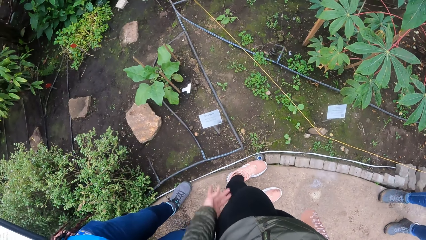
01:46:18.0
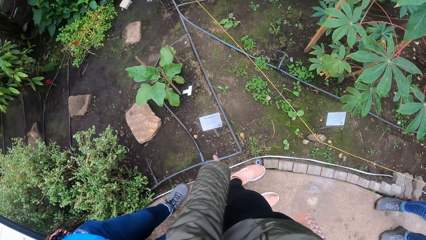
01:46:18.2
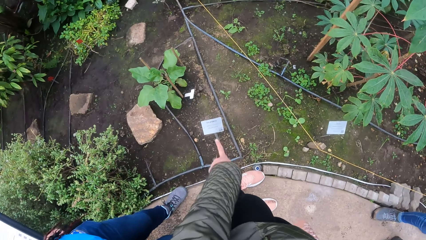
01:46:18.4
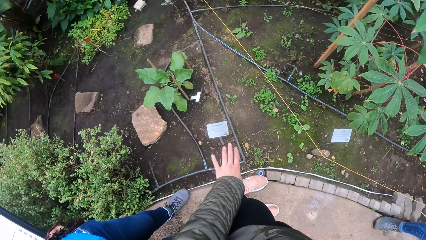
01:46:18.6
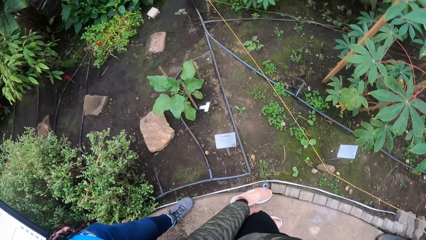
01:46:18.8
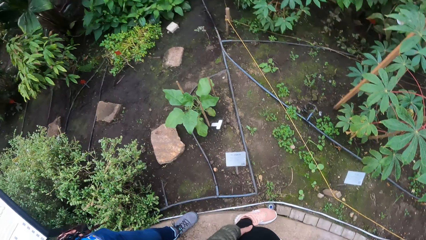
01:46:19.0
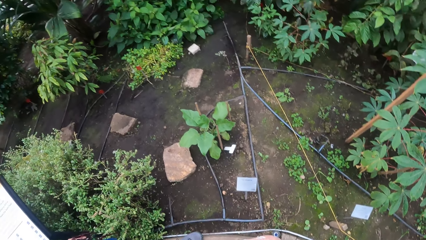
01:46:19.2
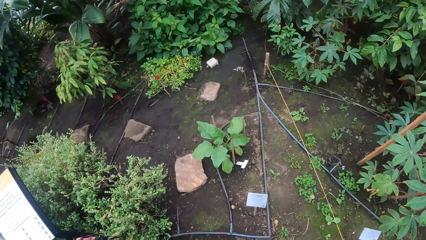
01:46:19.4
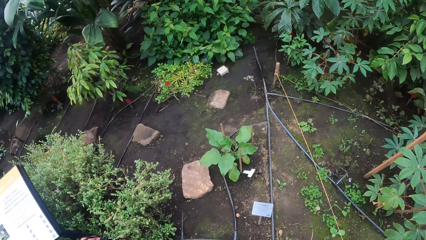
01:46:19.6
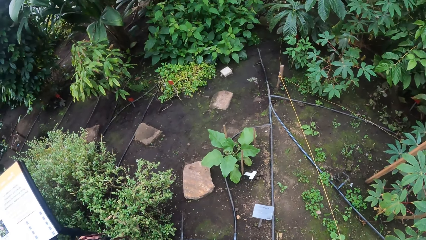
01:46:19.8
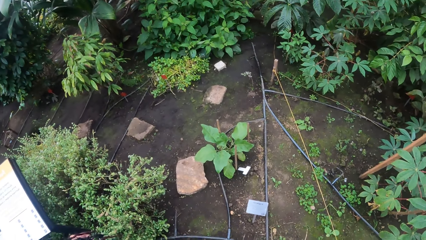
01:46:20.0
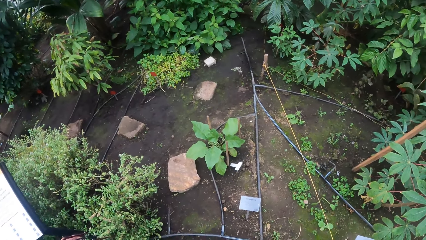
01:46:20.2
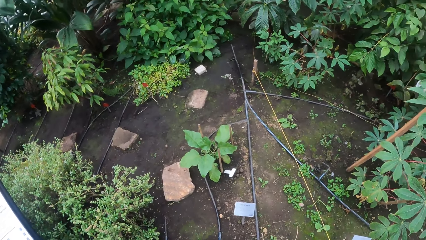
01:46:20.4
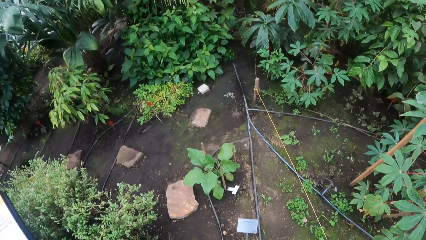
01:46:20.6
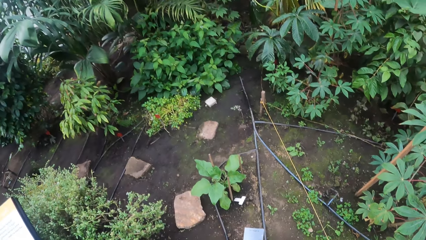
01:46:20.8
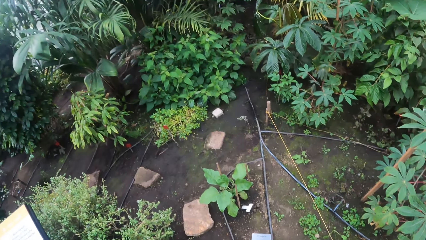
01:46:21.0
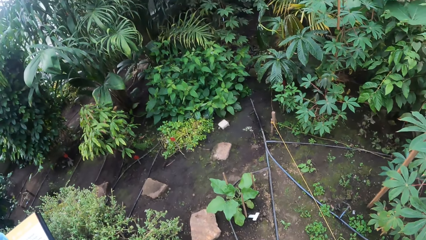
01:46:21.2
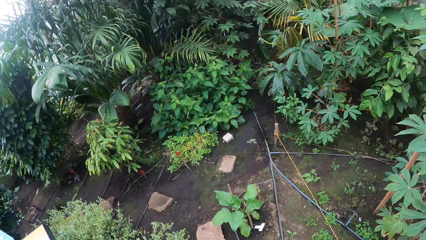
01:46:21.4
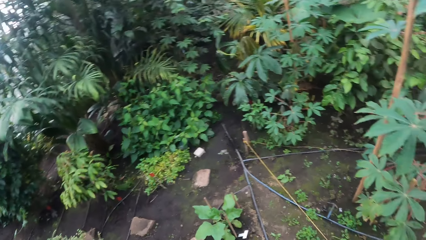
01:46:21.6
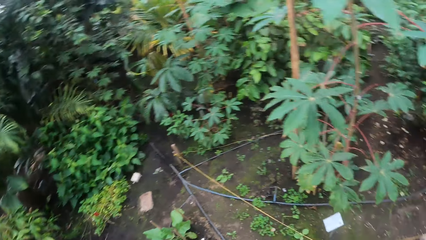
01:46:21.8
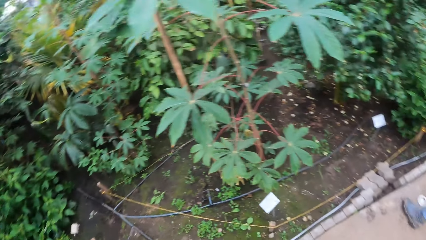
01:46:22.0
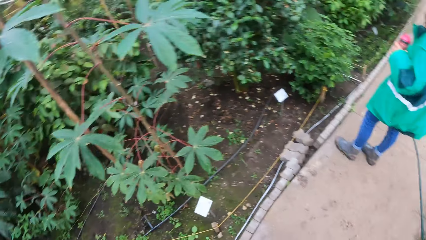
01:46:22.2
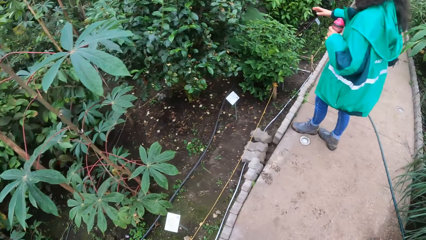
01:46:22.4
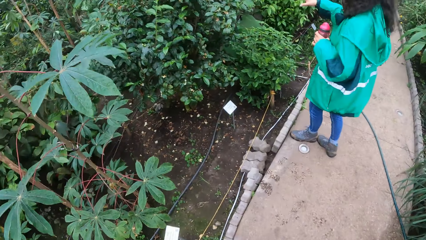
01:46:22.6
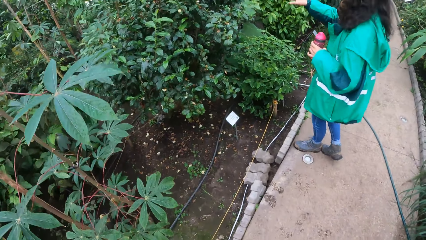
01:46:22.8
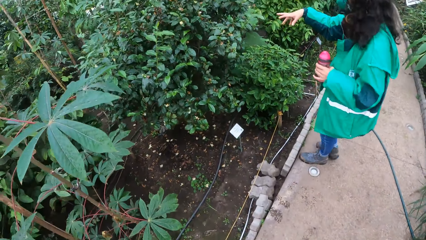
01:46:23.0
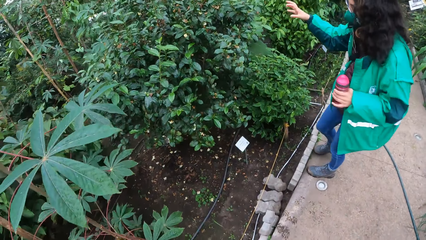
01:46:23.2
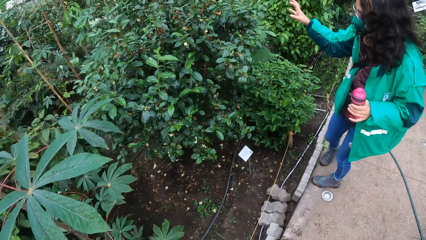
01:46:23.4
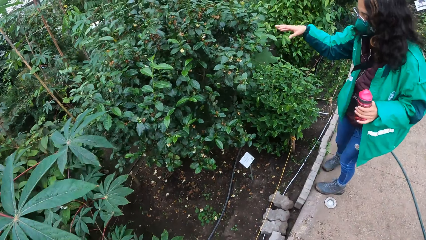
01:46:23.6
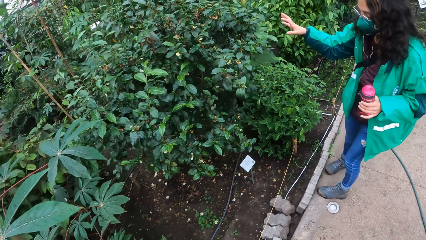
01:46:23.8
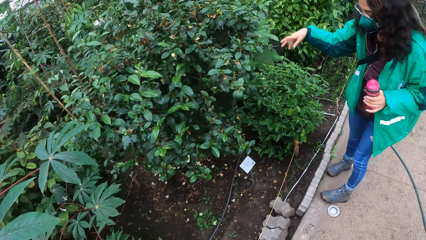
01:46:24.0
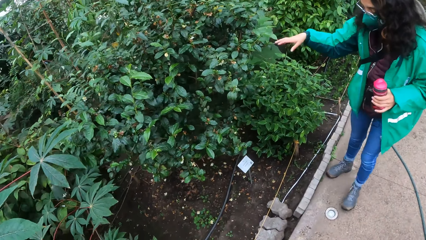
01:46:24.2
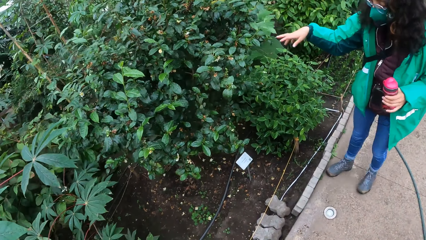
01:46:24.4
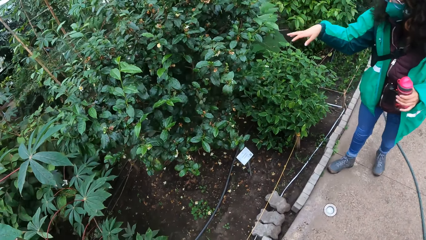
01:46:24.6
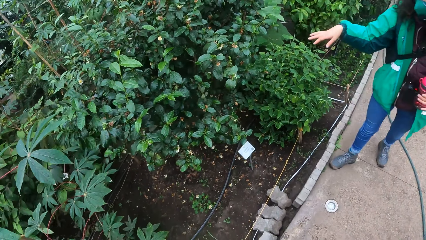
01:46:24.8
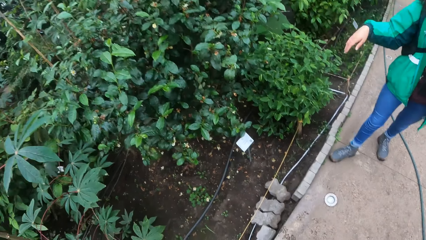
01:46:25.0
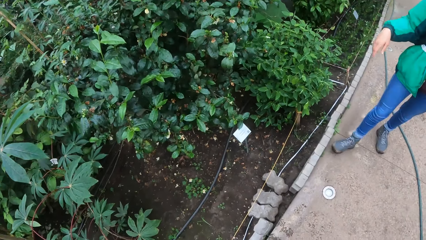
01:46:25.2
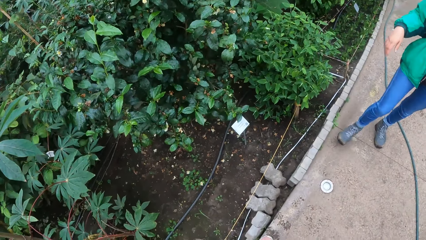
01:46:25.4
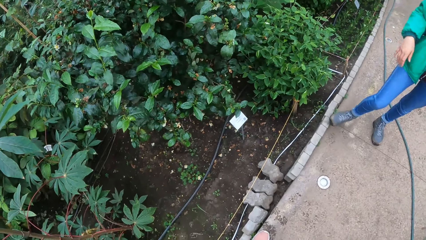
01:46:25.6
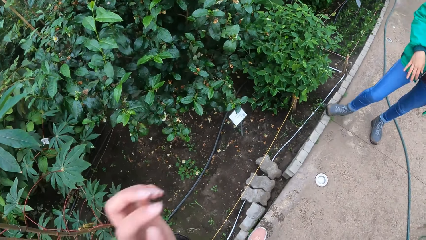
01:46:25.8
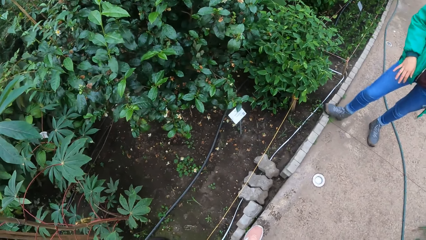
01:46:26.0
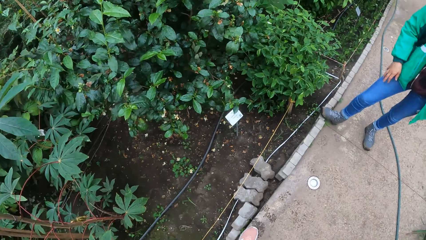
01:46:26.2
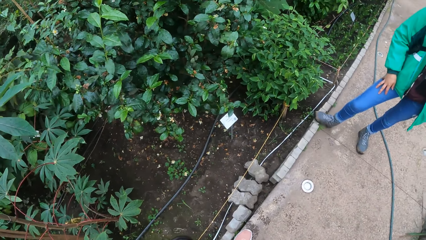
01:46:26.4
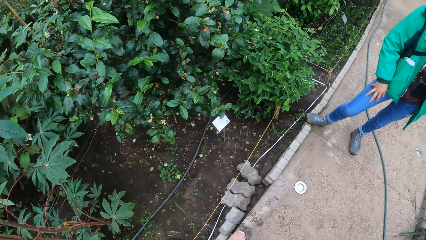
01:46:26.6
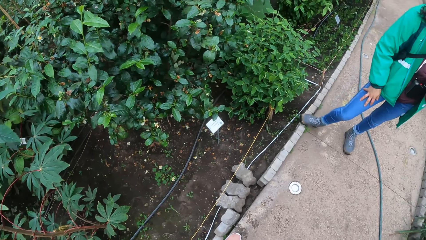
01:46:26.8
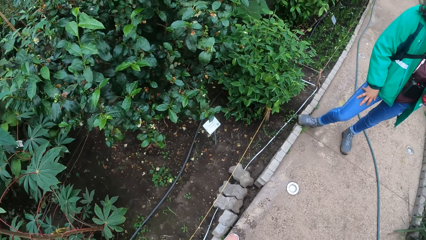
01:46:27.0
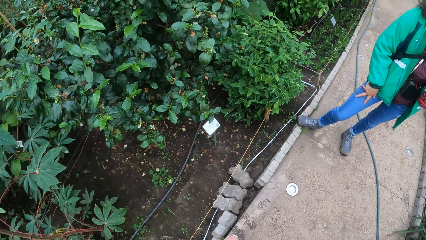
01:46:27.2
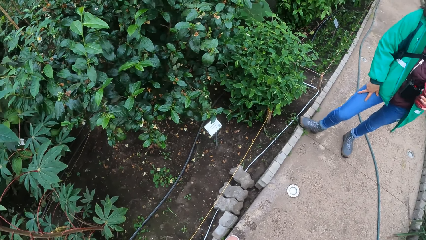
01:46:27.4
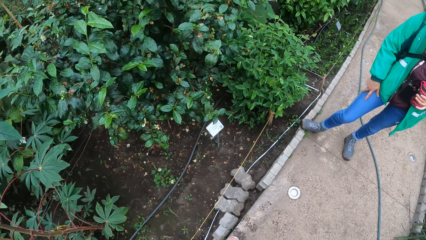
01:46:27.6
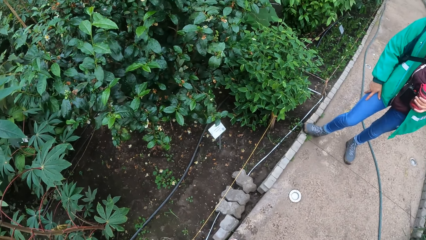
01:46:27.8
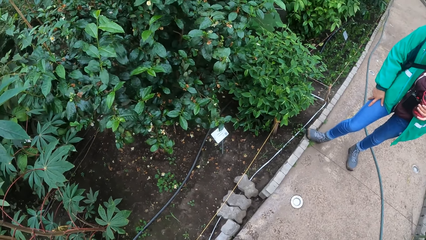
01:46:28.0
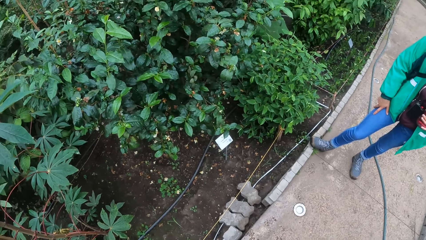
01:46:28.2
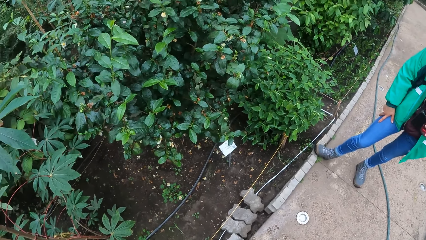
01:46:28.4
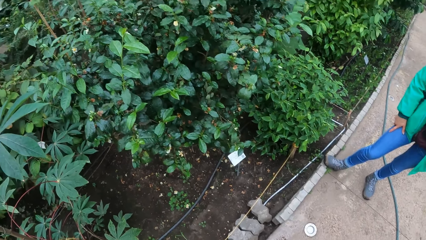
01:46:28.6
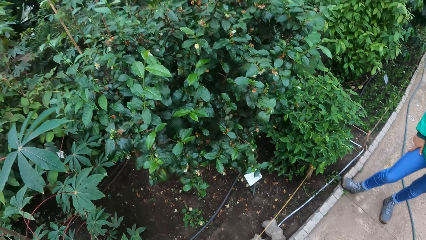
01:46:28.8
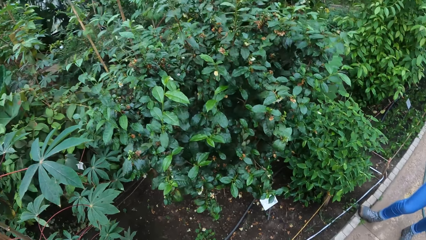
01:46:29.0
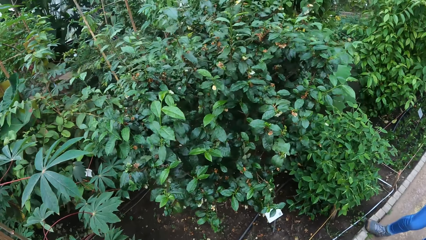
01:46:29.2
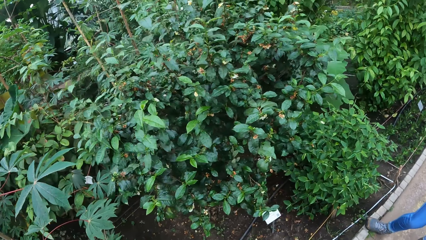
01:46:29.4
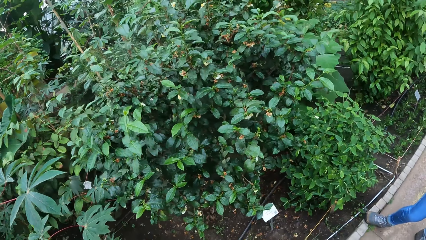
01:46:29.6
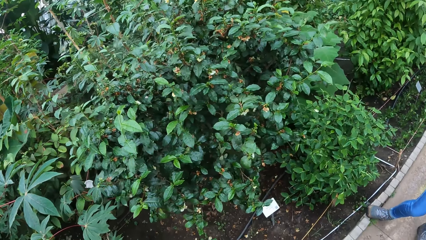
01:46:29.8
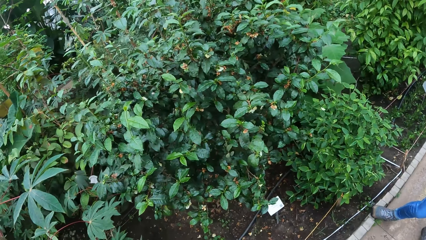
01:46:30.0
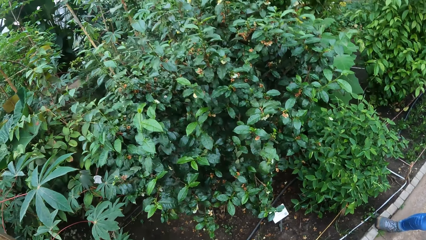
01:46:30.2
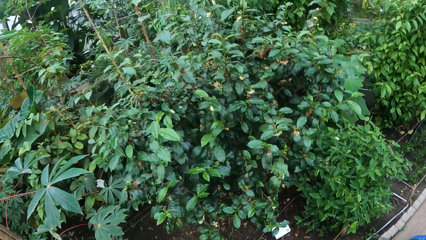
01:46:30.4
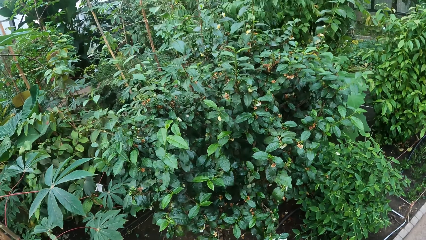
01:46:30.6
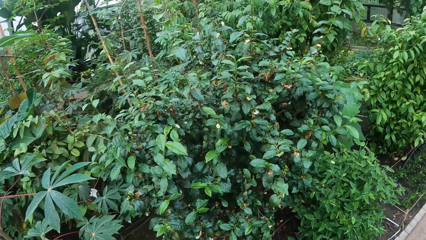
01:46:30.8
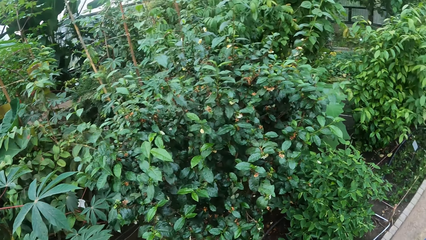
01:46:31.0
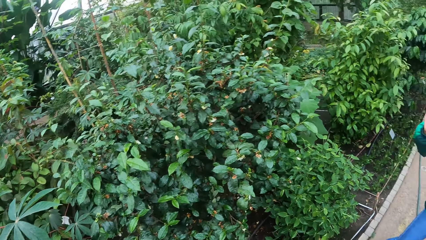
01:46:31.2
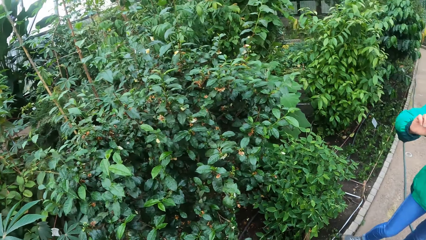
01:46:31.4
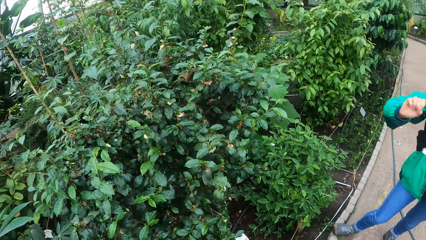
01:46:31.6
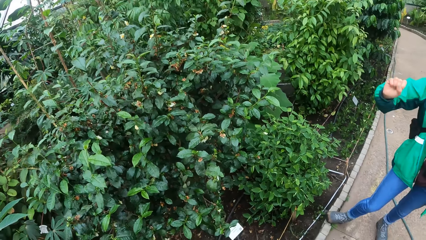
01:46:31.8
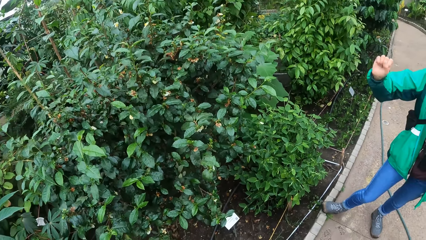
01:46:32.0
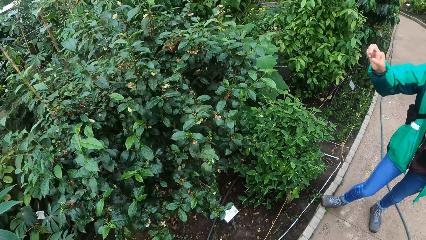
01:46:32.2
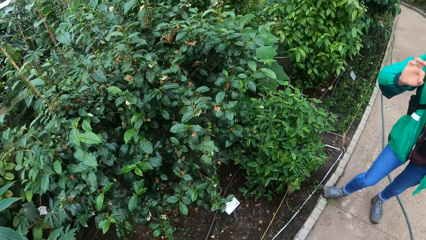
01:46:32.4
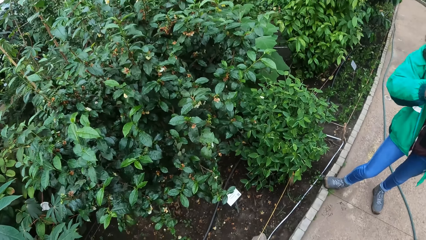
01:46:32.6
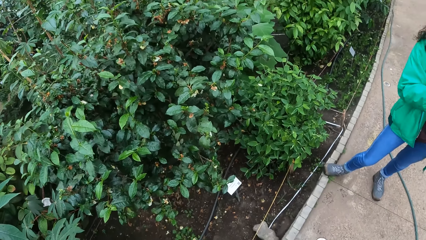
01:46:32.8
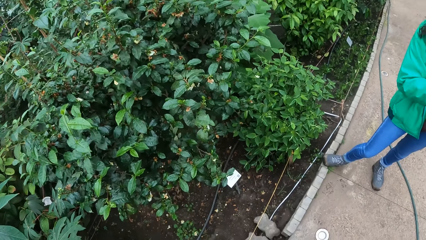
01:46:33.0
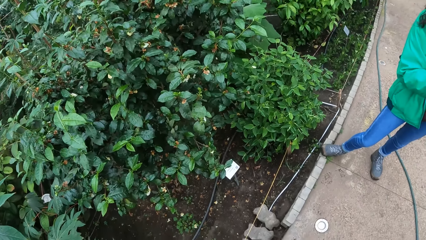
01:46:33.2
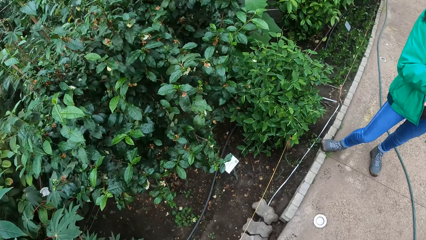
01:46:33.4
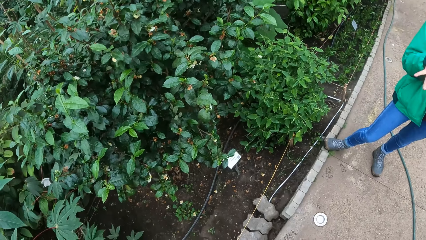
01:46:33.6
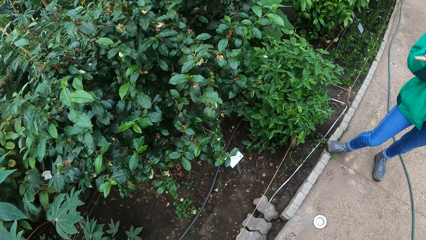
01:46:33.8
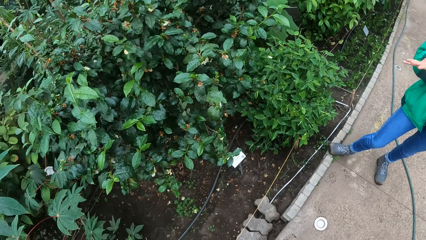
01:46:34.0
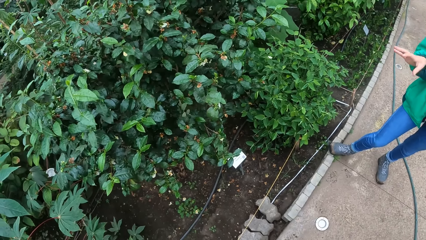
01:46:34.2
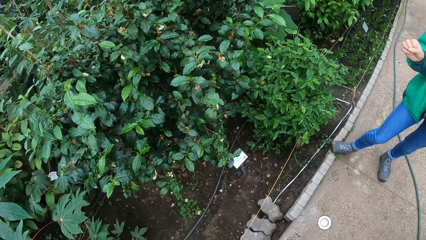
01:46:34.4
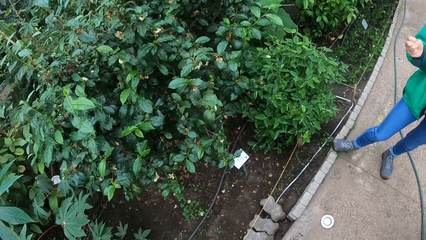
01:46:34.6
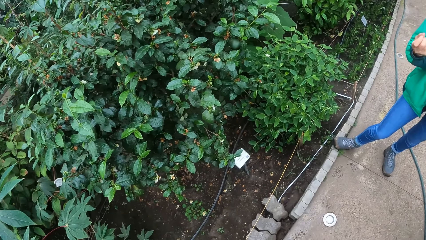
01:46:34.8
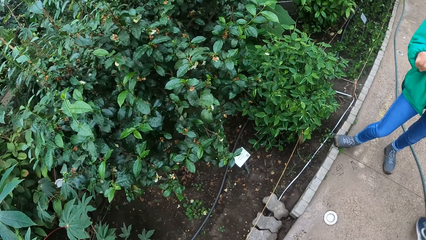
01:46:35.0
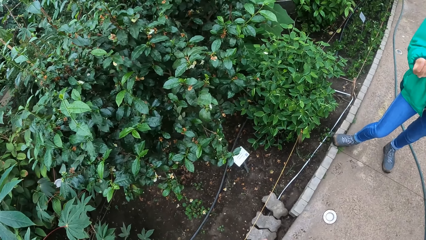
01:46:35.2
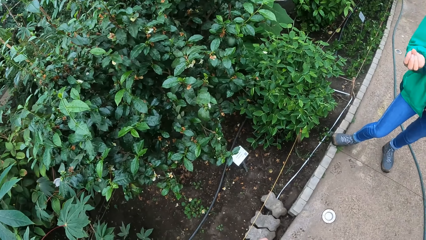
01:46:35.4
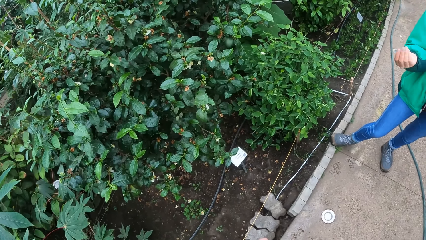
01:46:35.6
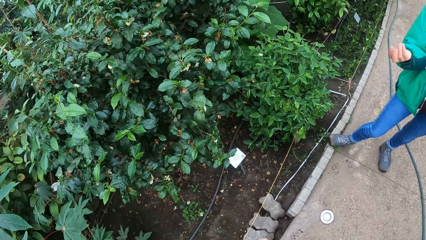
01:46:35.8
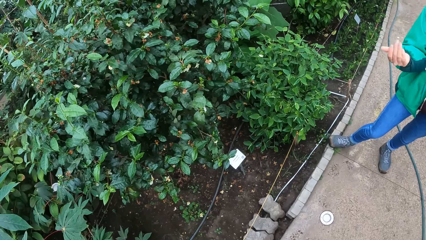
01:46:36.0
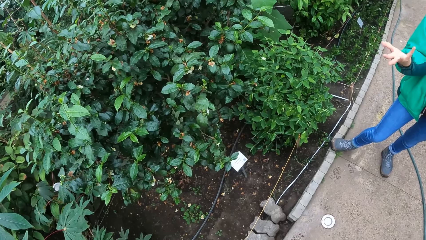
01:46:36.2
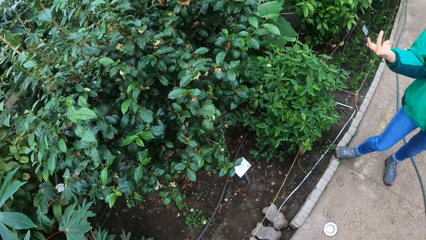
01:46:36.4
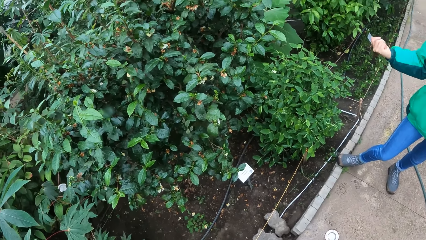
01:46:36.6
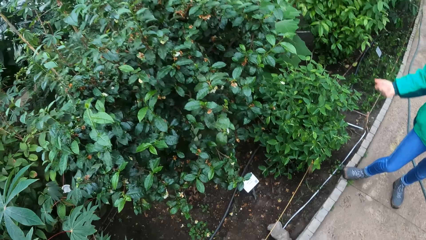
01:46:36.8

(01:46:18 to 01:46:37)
The camera wearer touches her face with her left hand.
